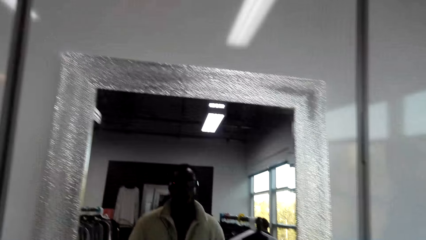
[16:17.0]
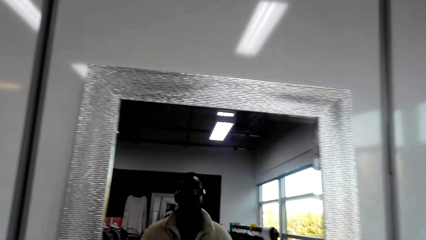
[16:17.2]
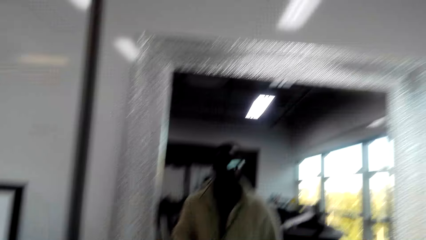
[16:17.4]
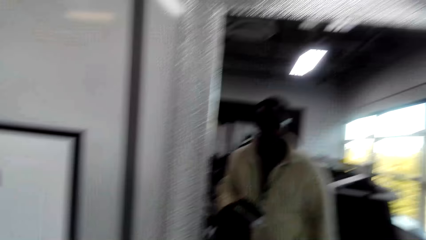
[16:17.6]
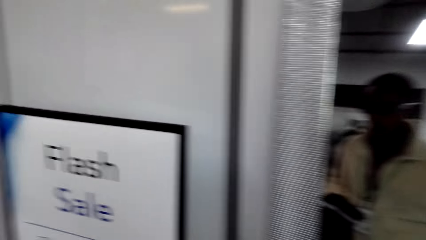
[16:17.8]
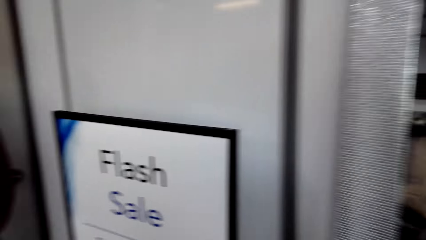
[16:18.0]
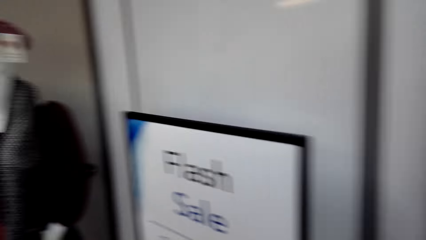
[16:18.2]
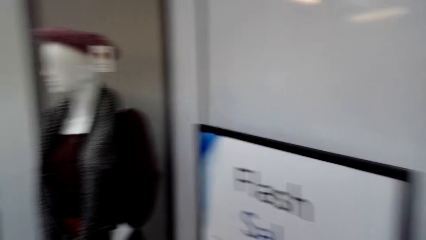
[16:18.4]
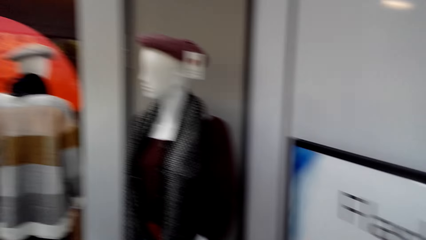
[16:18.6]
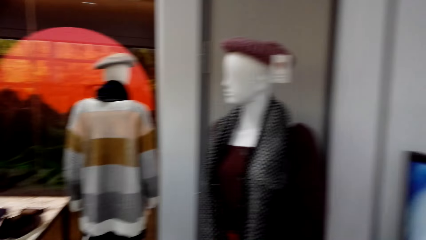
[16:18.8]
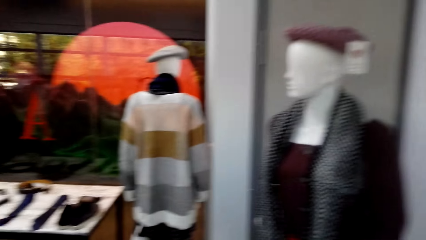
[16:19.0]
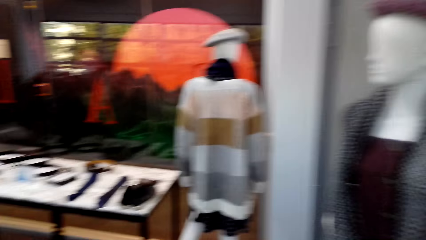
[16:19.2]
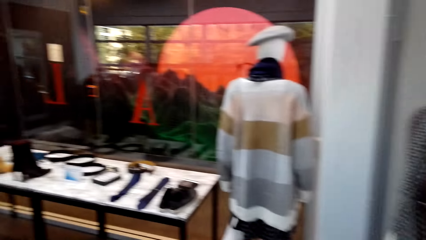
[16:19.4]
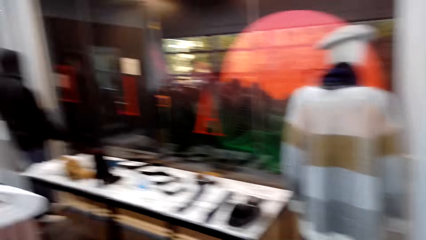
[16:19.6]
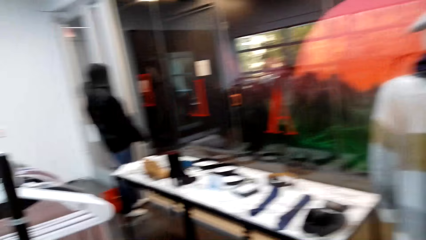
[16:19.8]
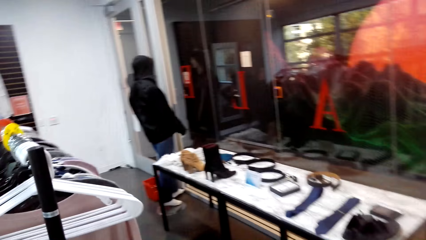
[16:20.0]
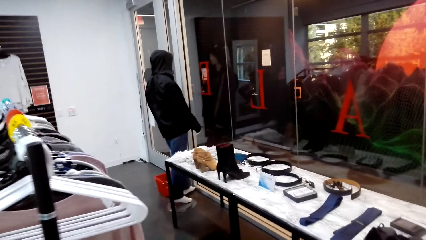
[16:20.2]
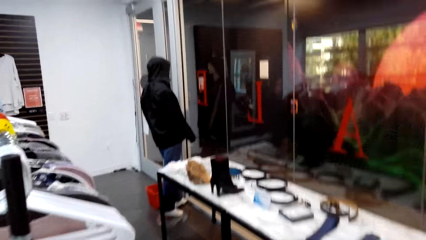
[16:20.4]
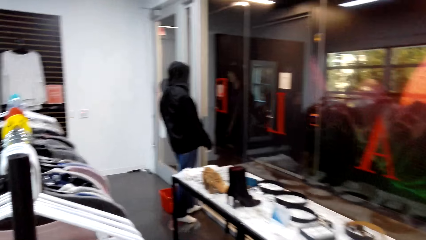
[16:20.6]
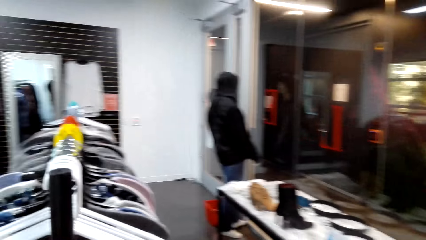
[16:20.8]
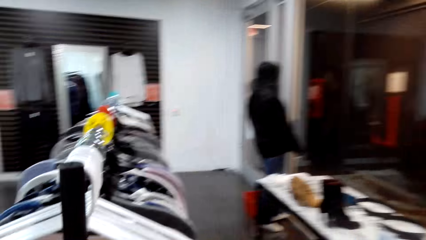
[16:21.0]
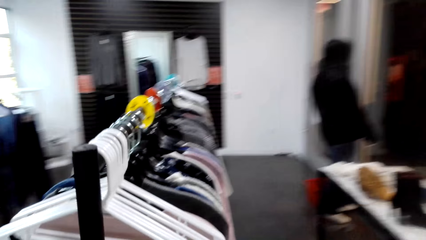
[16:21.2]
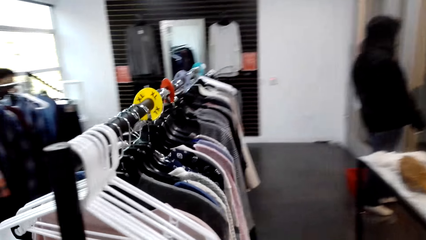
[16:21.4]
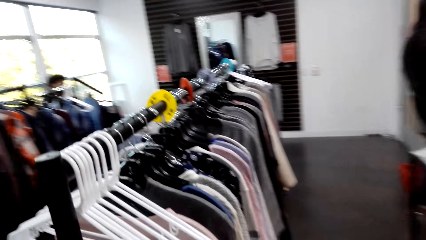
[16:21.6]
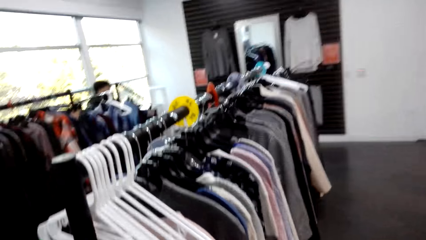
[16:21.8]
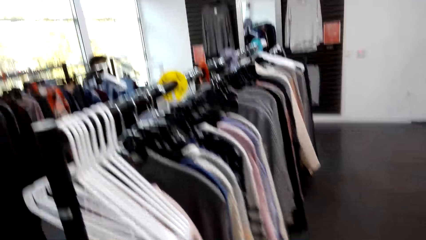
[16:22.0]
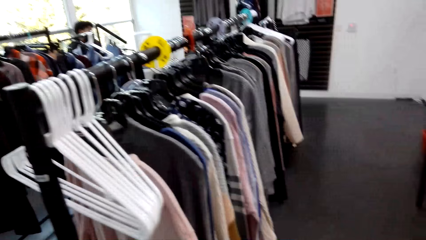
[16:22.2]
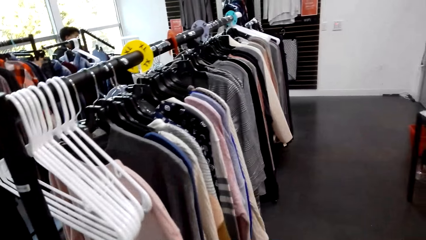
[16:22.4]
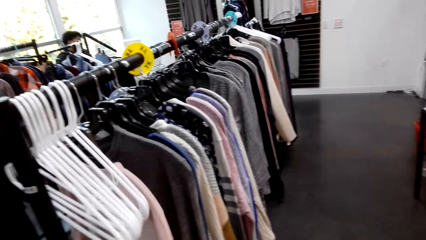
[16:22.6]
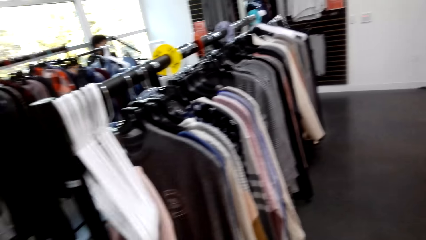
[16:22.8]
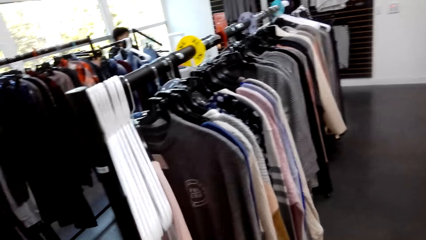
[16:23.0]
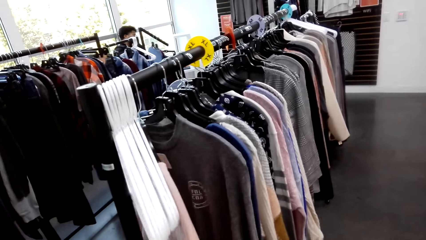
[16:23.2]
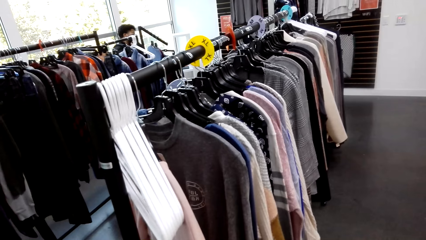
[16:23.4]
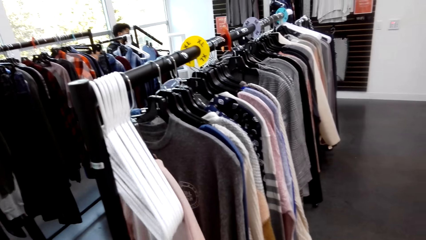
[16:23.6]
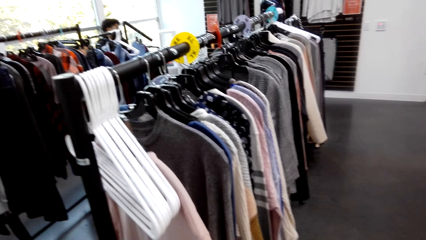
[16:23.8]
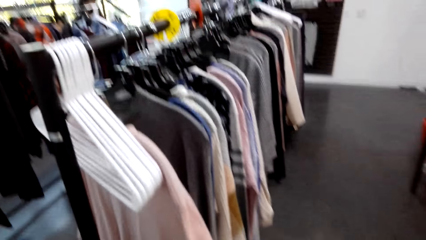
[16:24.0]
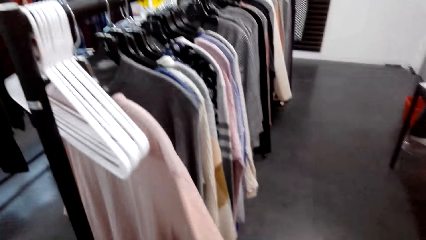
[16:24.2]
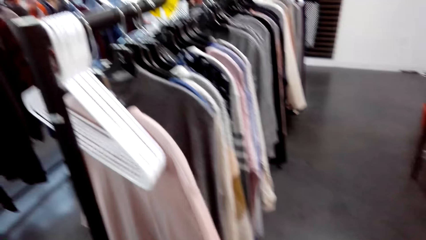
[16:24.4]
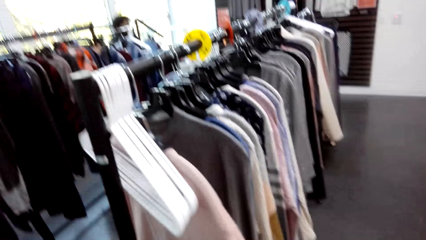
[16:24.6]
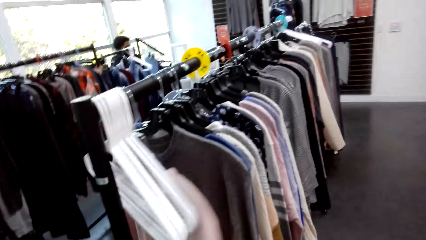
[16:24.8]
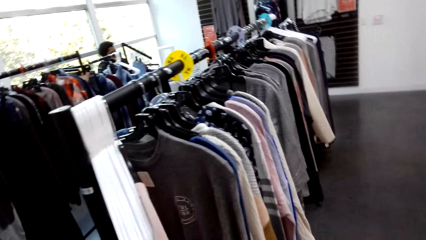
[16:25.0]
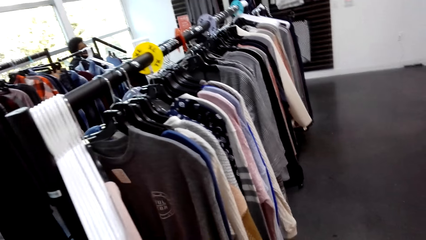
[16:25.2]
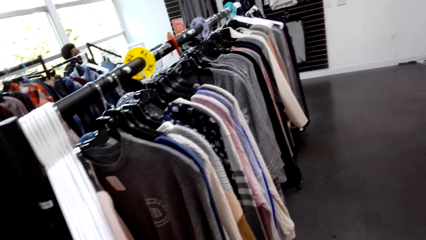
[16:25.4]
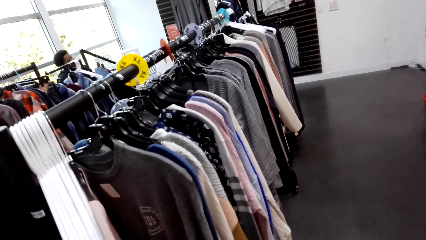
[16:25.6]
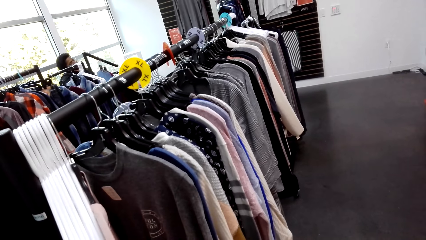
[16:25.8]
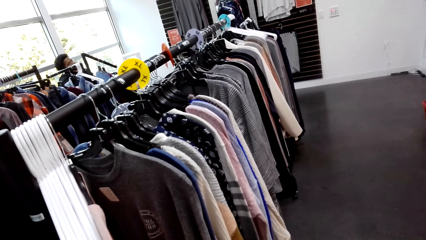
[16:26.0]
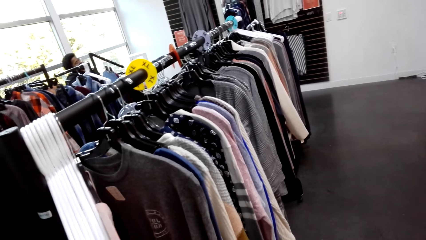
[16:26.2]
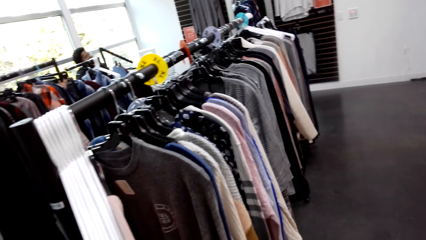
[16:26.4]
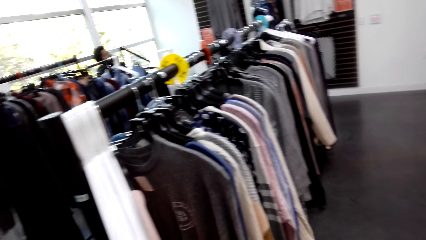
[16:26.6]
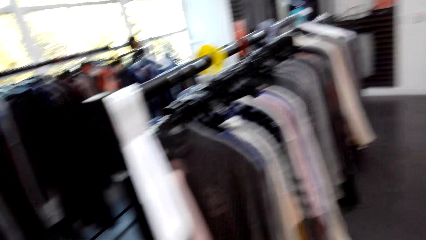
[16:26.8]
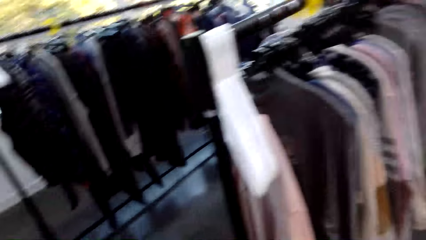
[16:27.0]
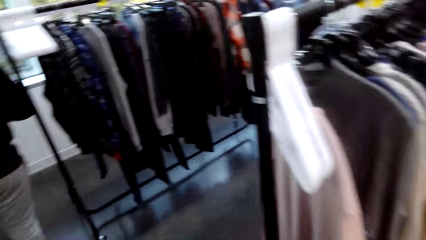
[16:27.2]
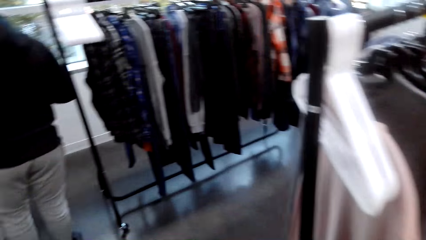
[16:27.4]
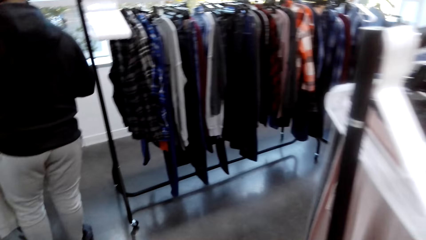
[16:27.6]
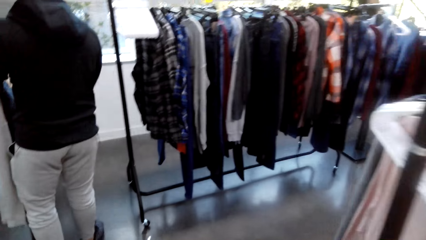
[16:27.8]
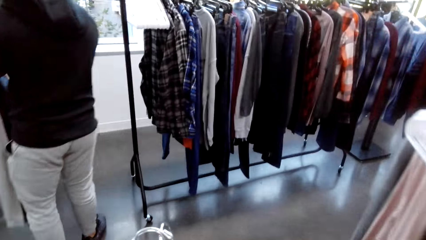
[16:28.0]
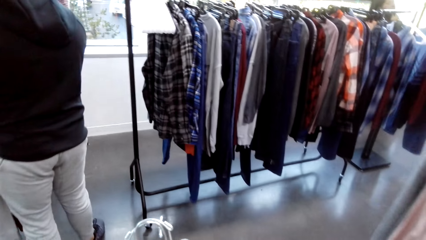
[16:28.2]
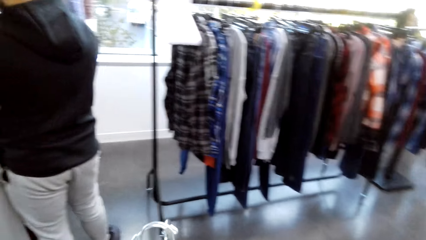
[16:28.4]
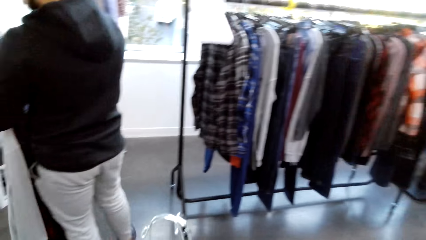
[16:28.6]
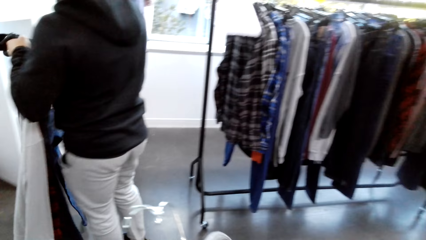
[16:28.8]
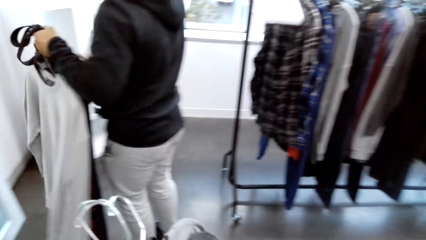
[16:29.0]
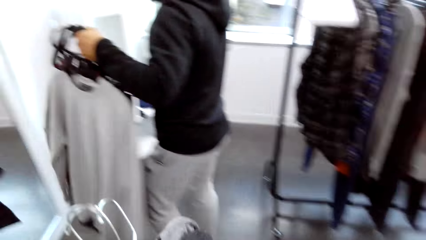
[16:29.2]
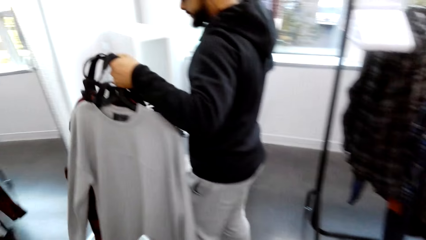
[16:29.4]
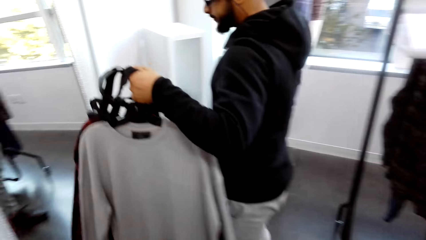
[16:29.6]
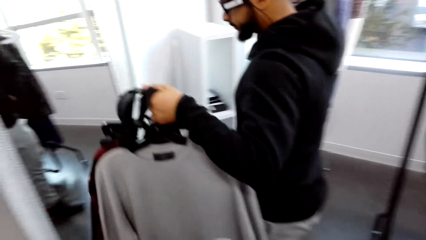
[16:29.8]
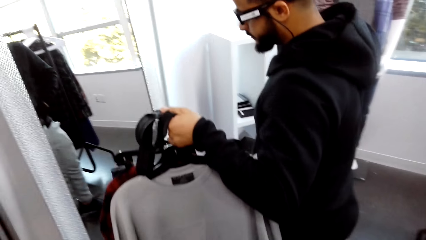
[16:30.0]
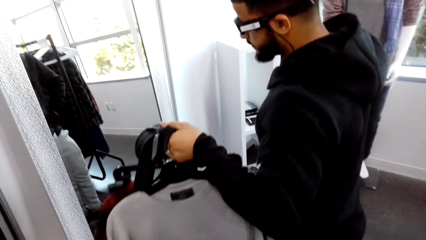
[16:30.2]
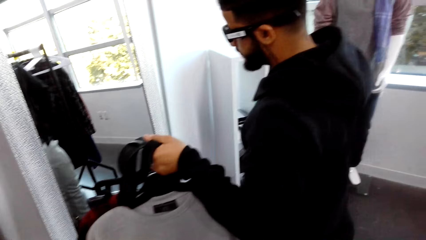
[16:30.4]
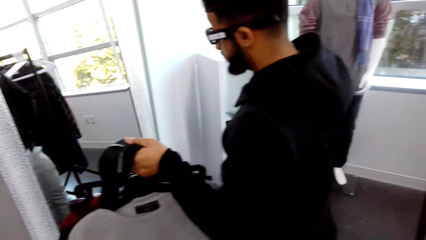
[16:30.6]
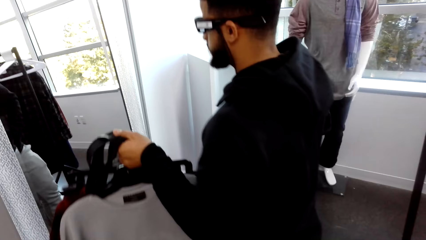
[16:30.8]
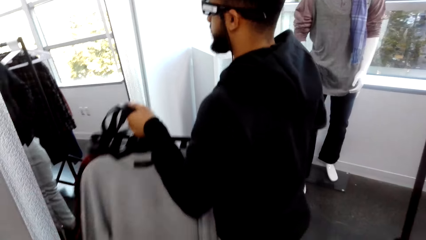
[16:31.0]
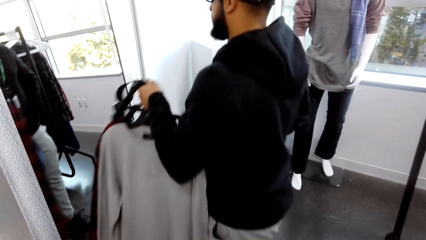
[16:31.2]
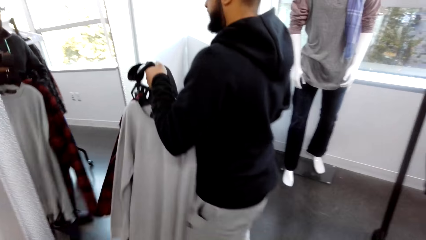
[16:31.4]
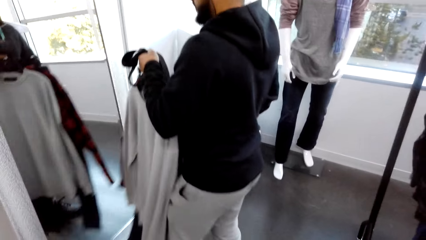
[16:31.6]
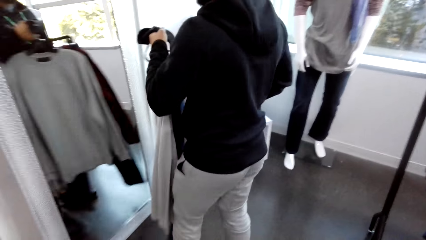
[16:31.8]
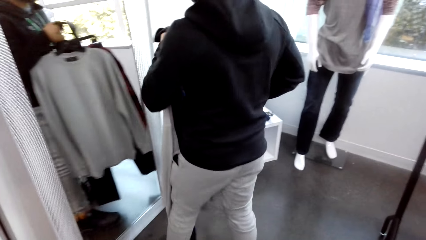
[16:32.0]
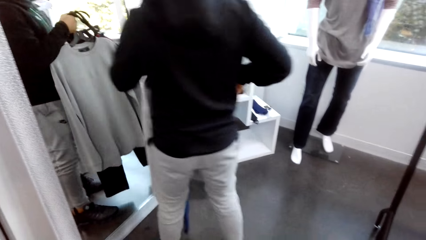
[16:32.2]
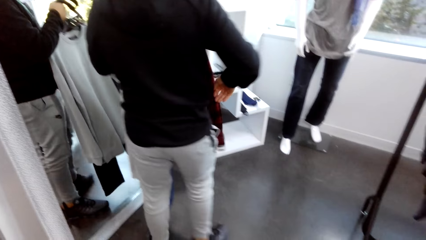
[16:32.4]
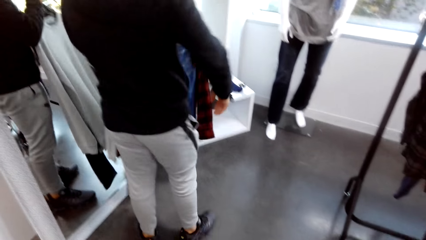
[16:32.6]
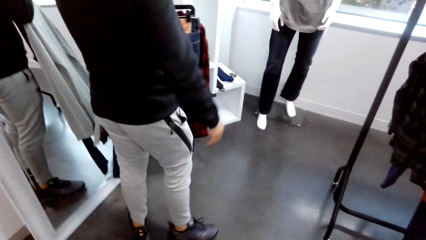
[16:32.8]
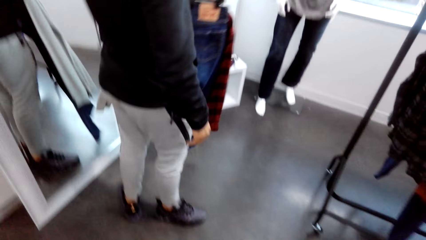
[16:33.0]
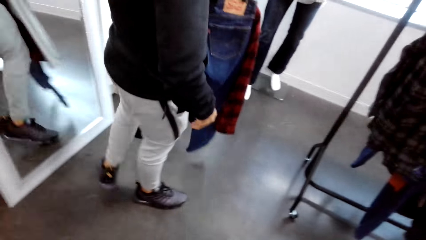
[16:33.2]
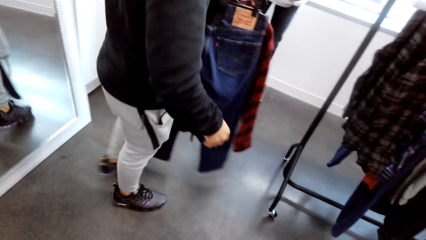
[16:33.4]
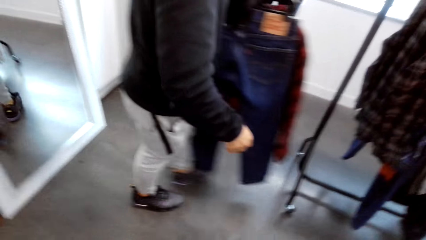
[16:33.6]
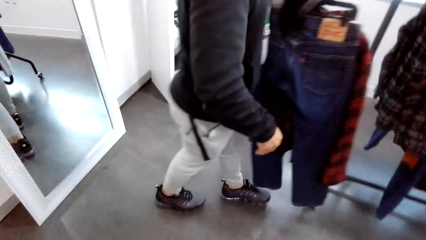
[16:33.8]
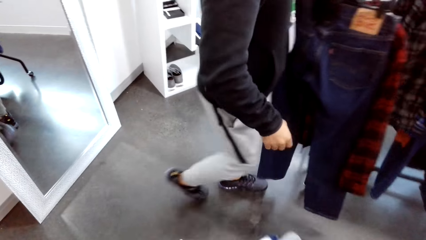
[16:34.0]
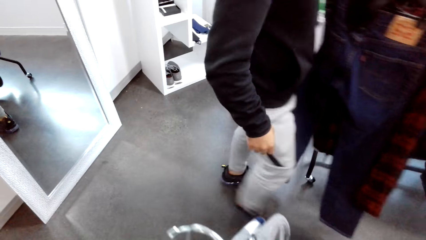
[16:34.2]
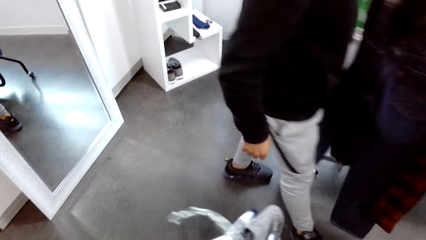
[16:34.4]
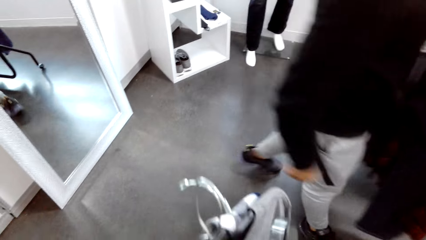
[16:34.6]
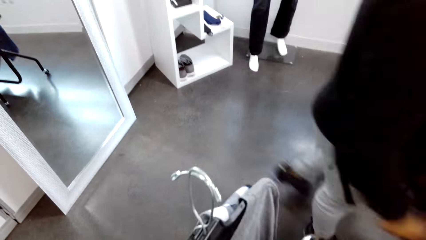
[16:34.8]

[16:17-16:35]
The camera wearer turns around the shop and walks around the shop. They touch clothes on the stand and push the clothes on the hung line. They turn around the shop and walk around the room. A man turns around with clothes.
